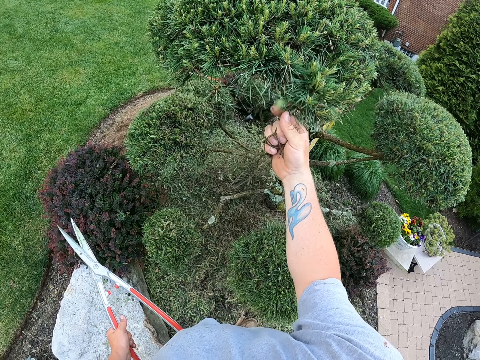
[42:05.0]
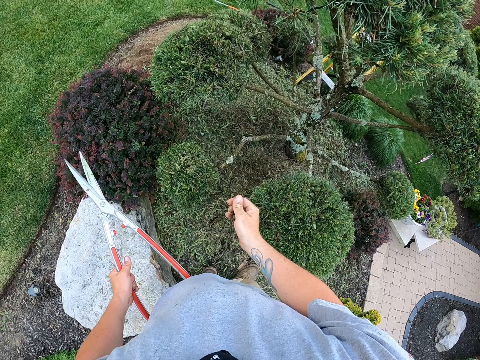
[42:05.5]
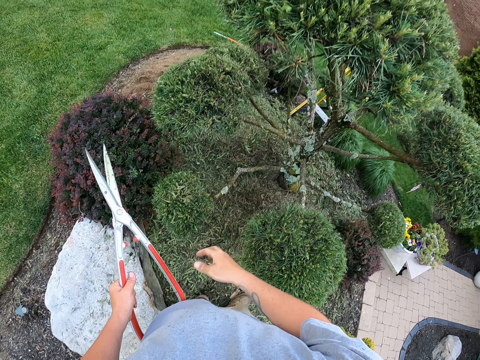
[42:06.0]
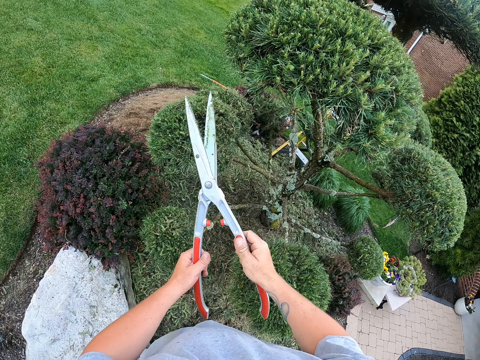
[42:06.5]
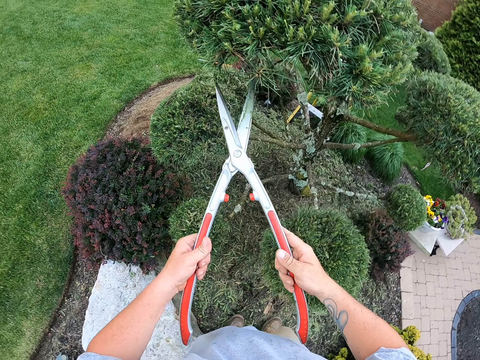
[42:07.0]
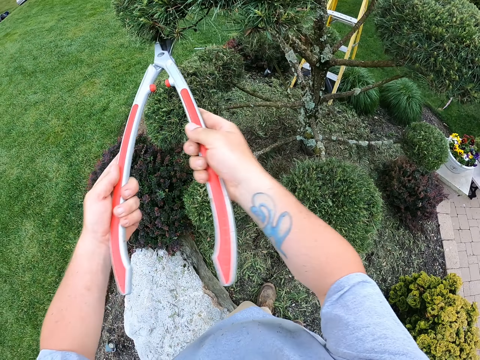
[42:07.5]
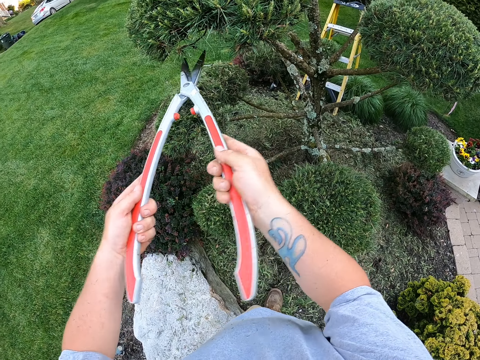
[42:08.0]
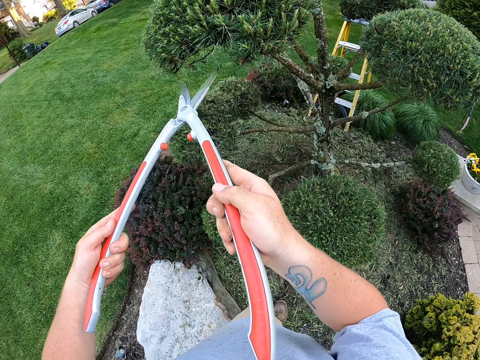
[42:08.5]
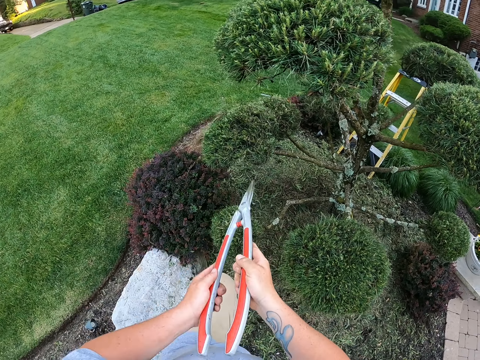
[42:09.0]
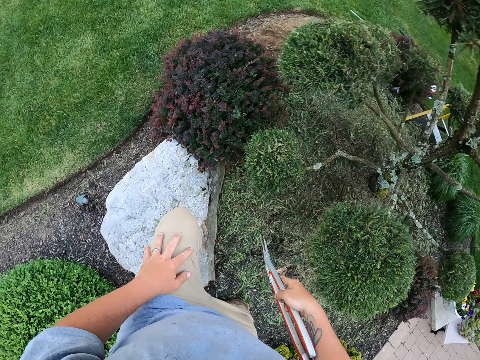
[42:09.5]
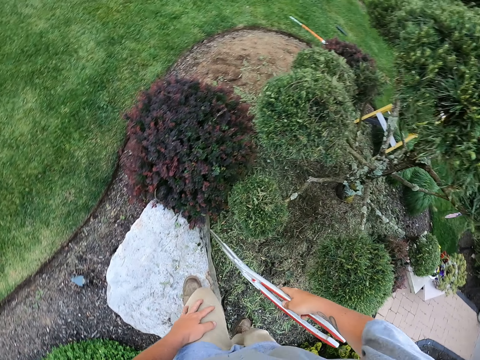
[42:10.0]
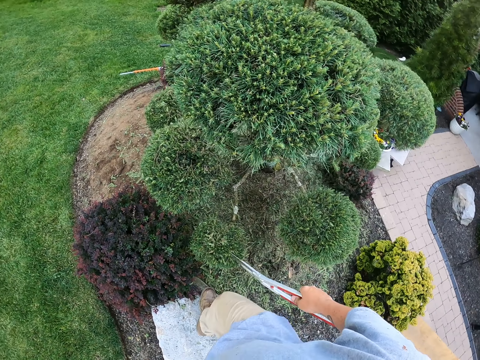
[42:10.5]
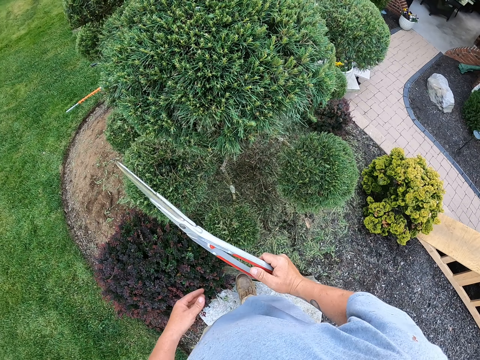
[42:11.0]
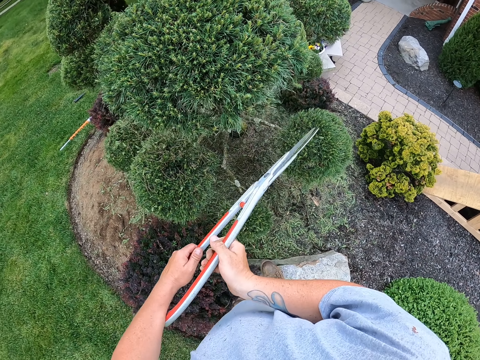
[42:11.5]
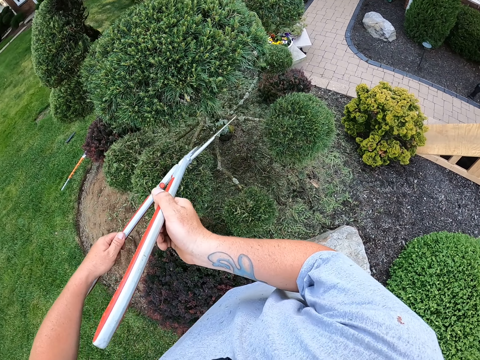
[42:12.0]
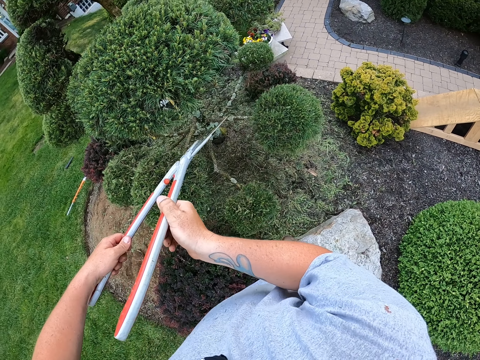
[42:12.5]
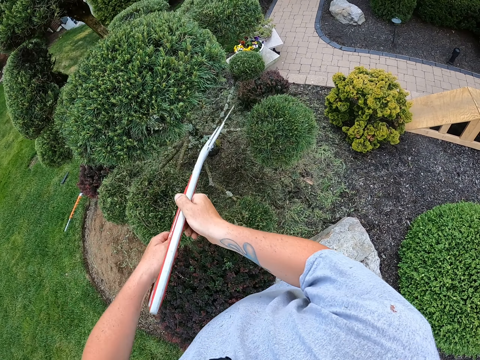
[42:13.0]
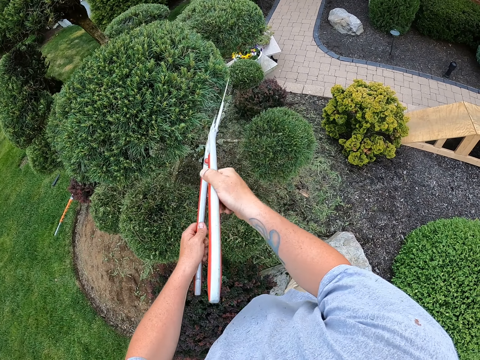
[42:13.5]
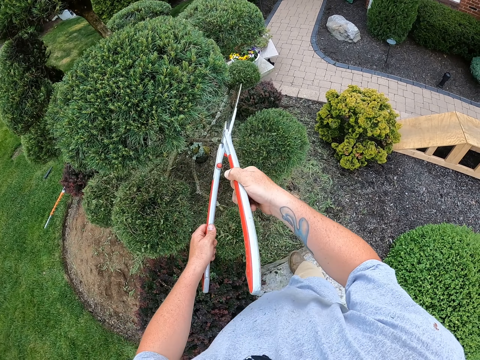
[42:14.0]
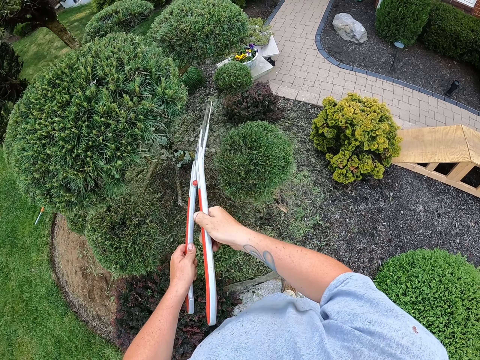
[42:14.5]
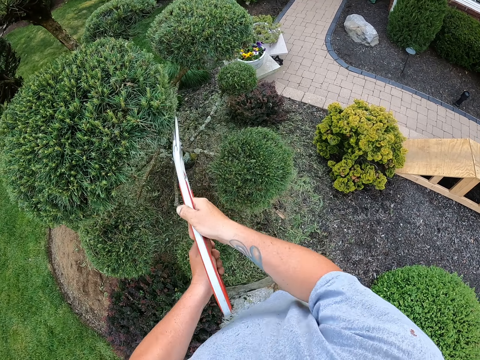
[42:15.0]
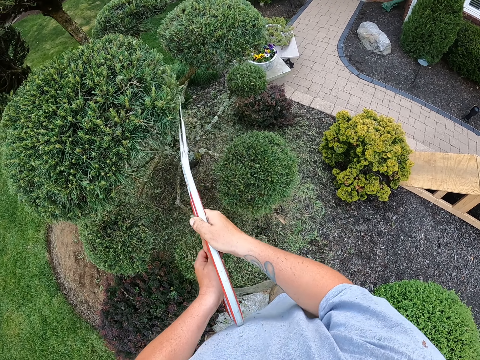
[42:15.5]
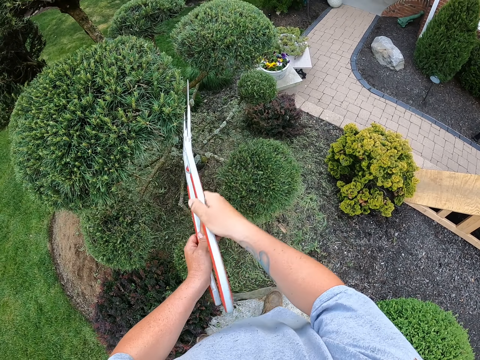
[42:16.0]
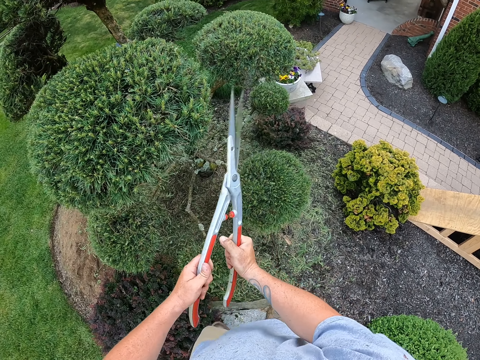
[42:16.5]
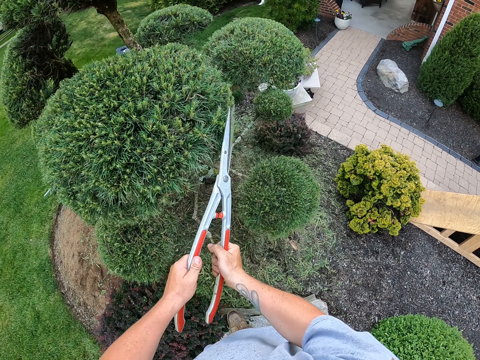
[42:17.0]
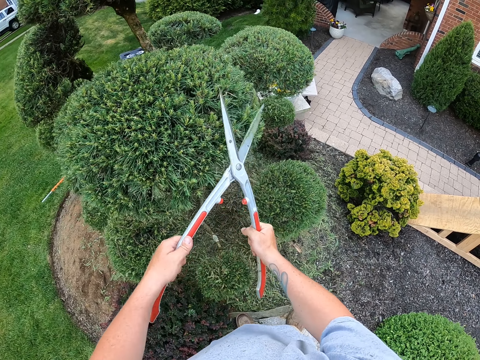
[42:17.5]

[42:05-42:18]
The camera wearer throws the twigs down. They trim the tree using pruning shears. They climb on a stone. They stand up. They hold the pruning shears with both hands. They trim the tree using the pruning shears.

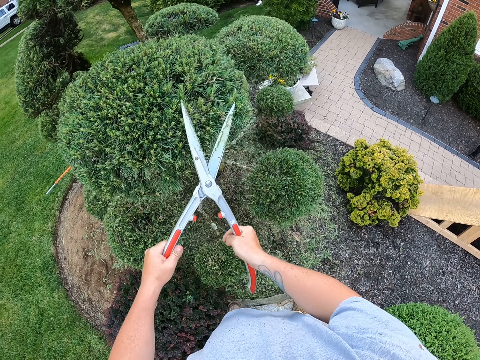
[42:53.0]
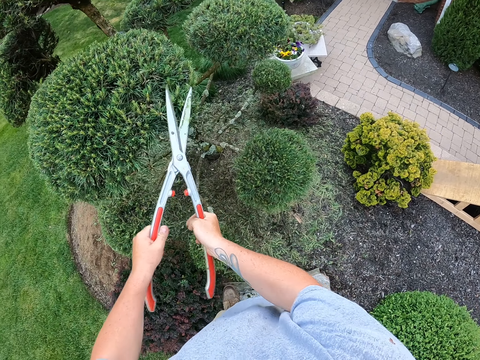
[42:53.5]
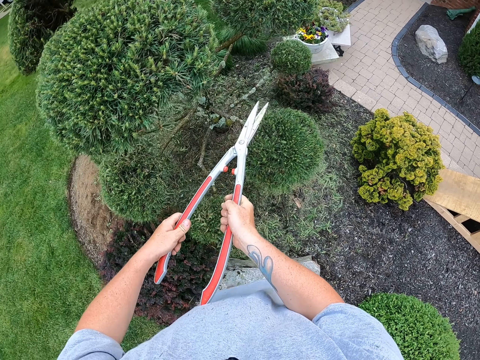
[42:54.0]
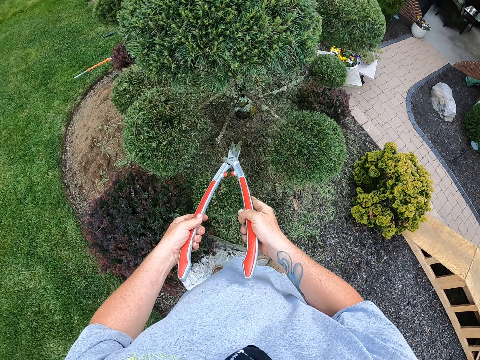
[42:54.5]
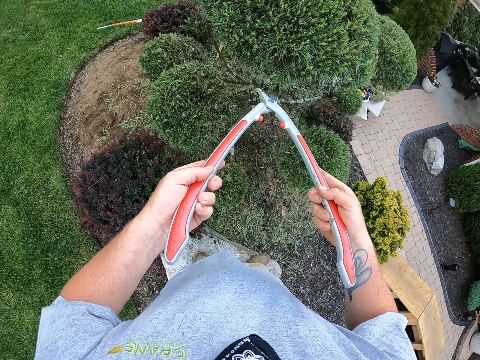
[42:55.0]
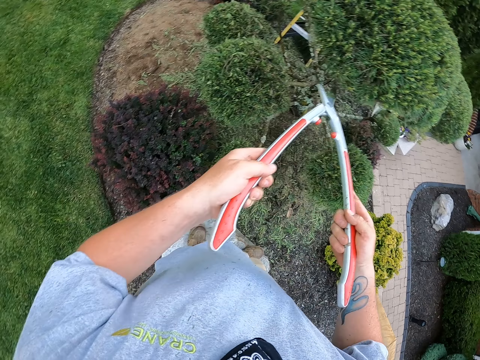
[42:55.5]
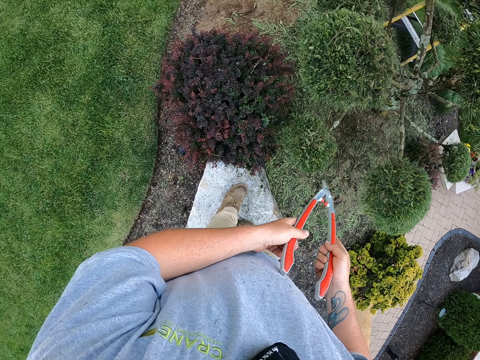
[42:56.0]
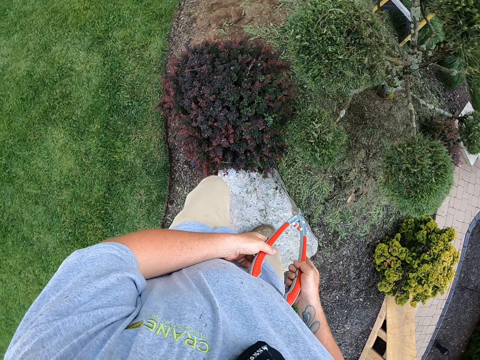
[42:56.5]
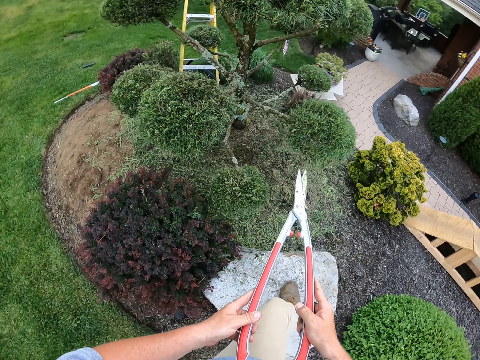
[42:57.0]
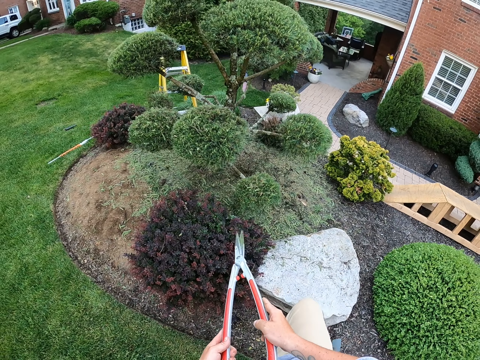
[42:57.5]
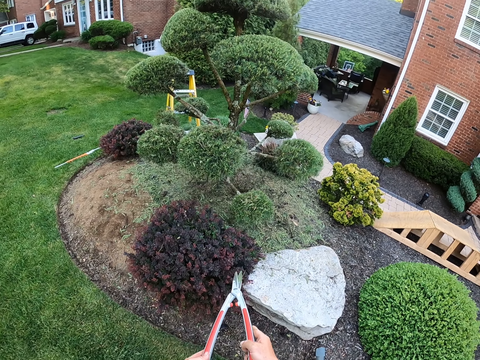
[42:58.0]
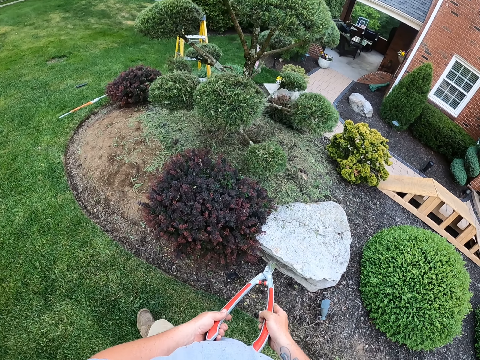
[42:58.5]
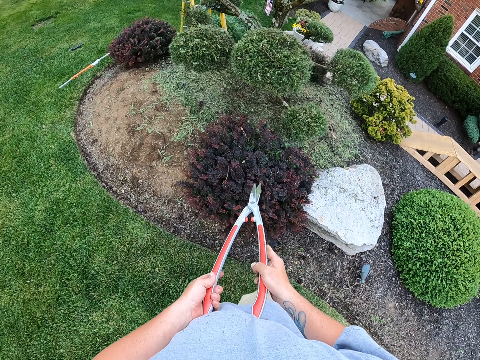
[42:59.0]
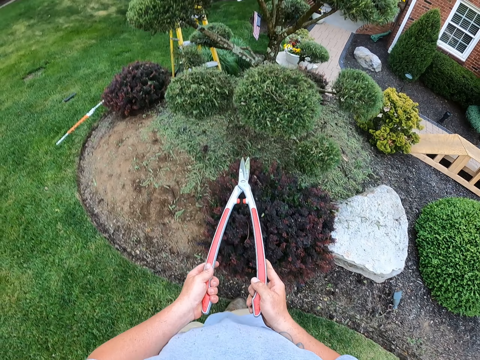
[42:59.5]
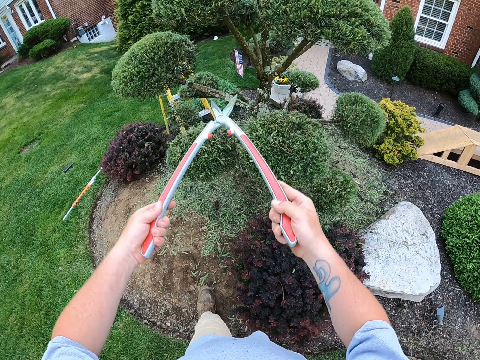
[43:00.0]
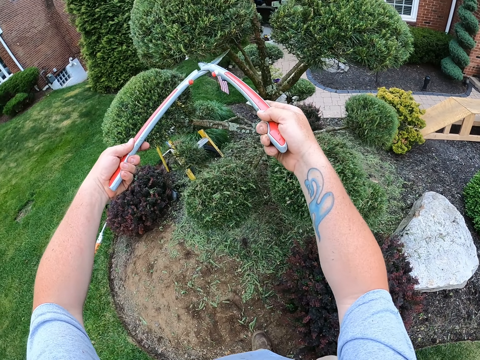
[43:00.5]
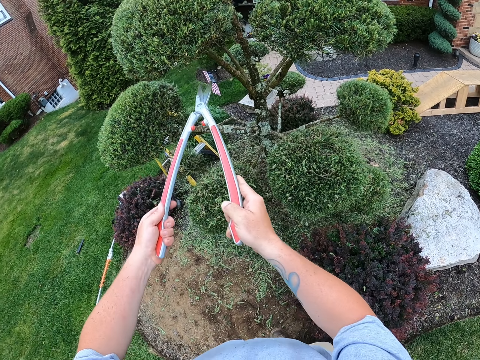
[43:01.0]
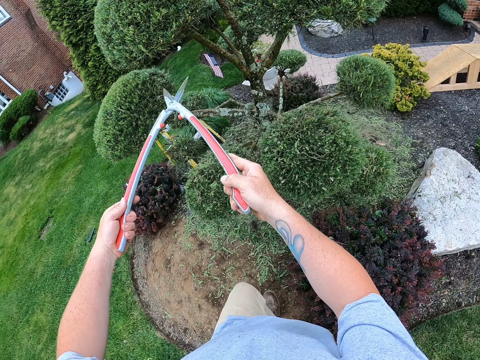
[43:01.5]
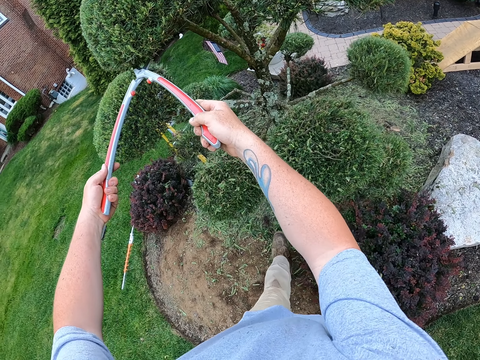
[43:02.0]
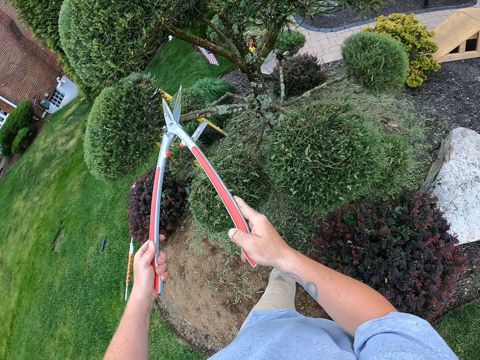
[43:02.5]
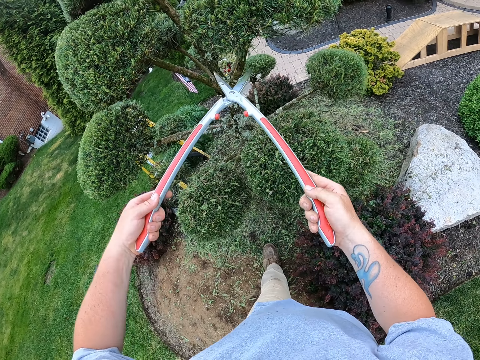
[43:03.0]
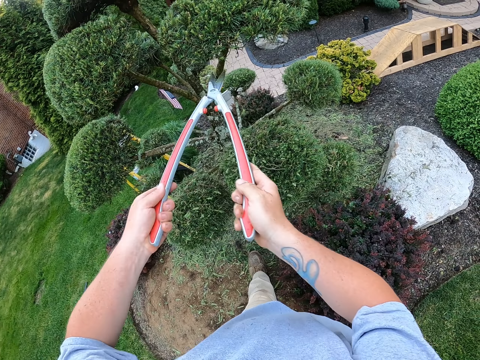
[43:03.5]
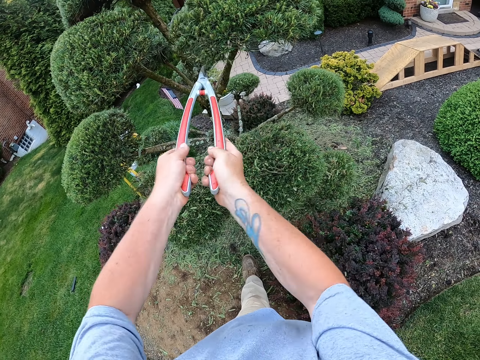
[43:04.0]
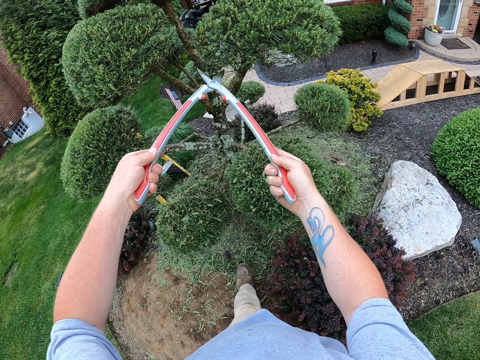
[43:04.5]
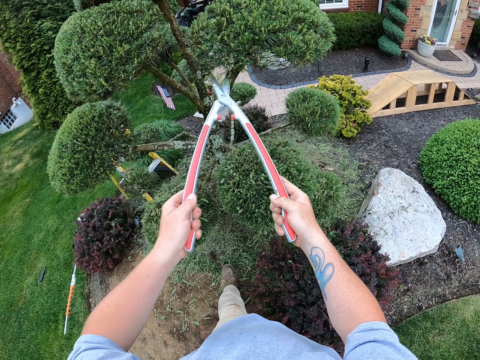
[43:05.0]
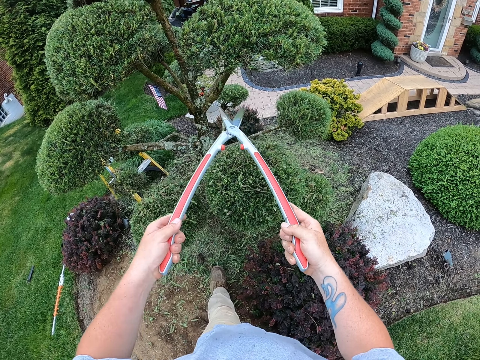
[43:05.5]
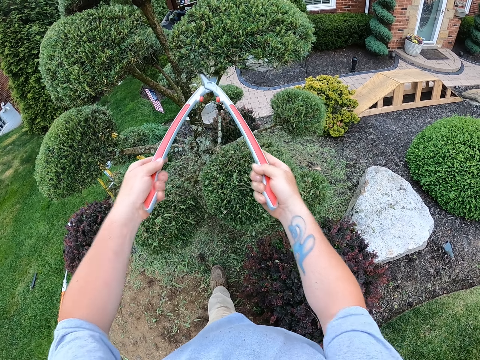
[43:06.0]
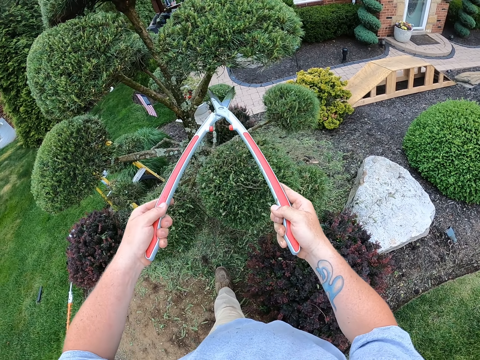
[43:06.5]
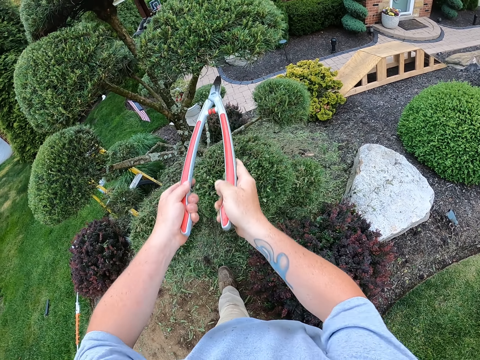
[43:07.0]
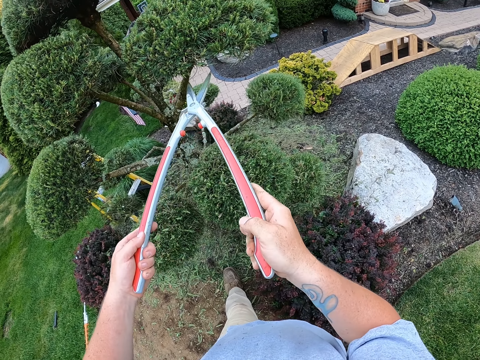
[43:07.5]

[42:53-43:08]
The camera wearer moves his hand. He gets down from the stone. He trims the tree using pruning shears.
